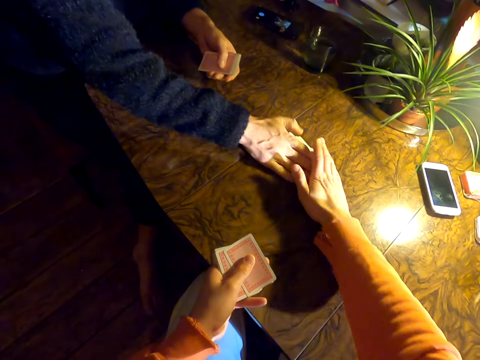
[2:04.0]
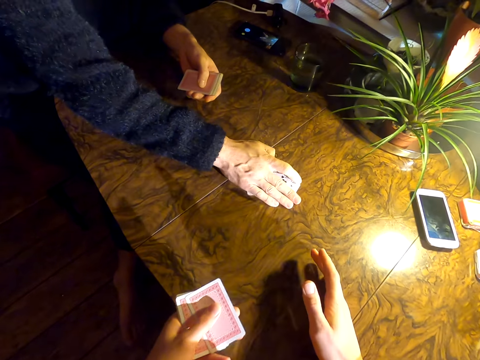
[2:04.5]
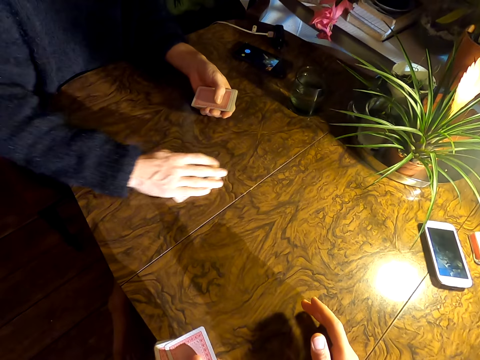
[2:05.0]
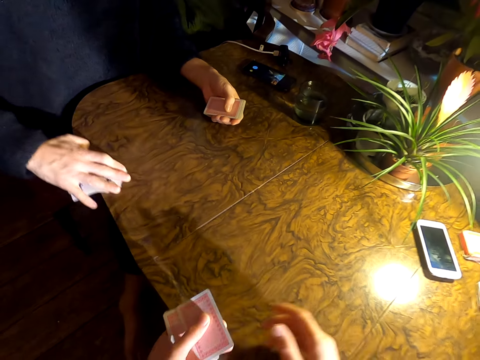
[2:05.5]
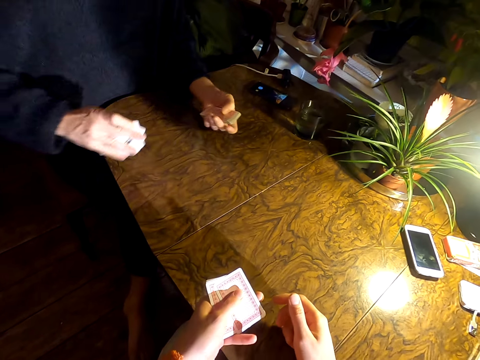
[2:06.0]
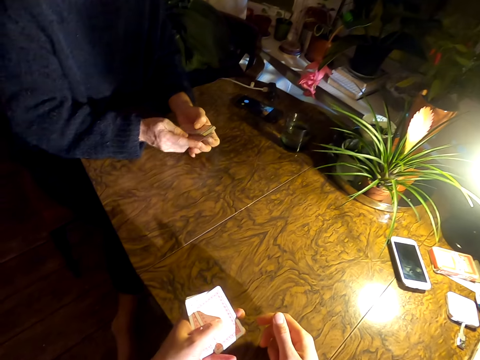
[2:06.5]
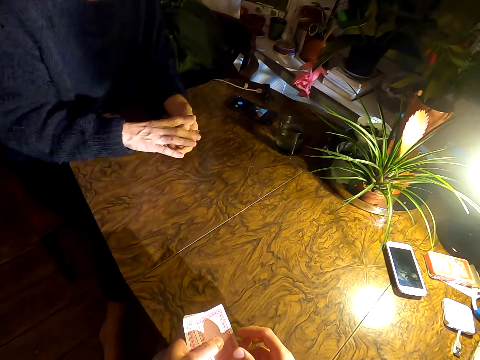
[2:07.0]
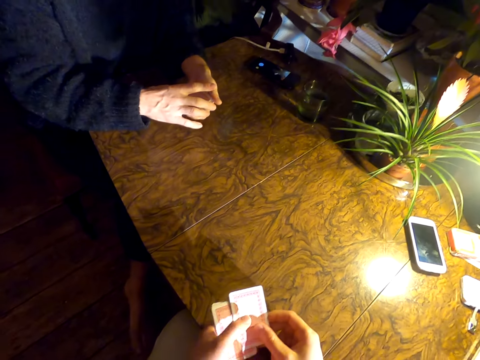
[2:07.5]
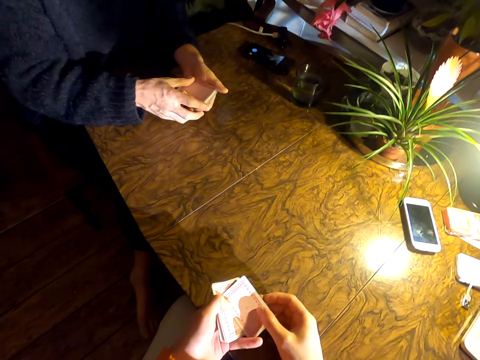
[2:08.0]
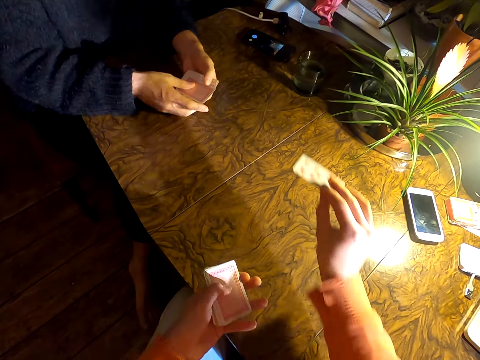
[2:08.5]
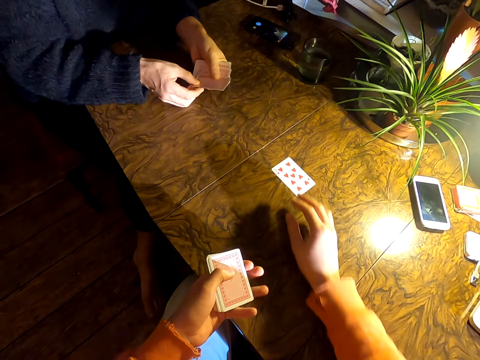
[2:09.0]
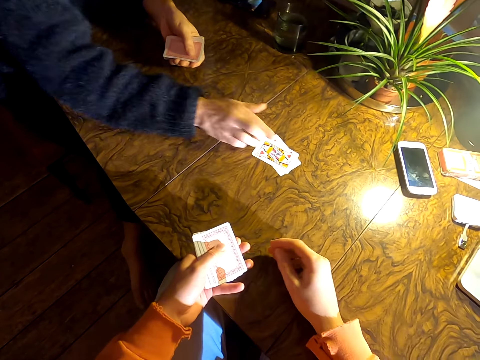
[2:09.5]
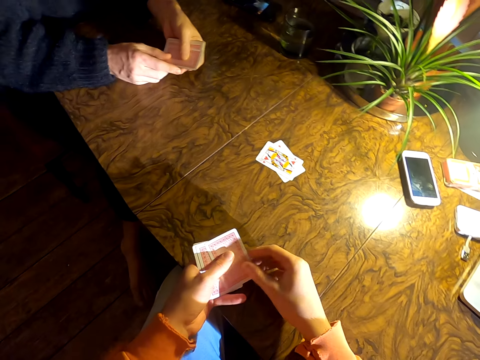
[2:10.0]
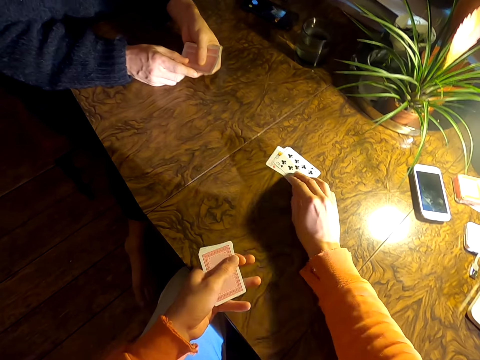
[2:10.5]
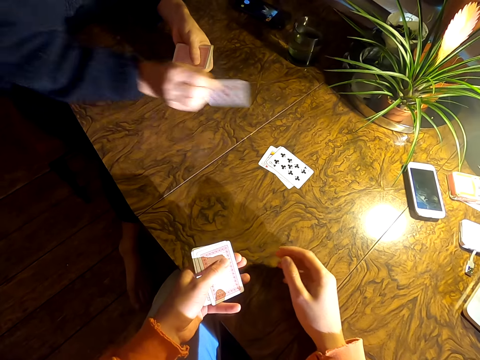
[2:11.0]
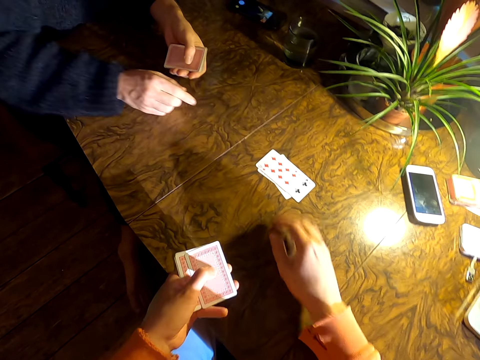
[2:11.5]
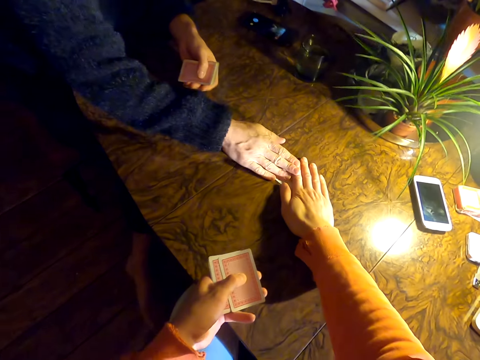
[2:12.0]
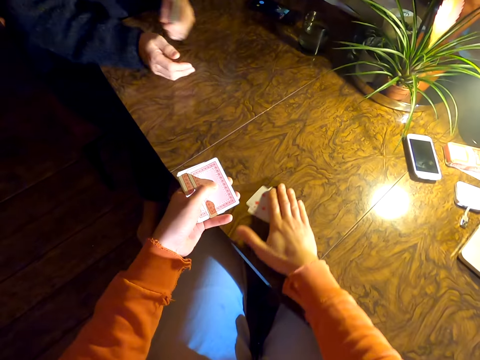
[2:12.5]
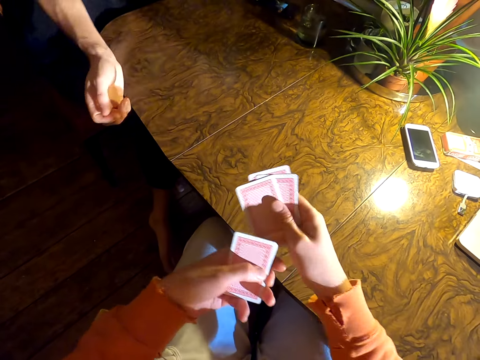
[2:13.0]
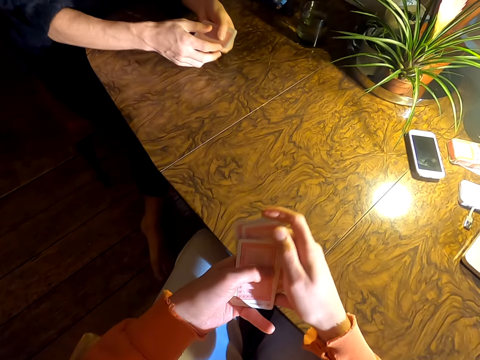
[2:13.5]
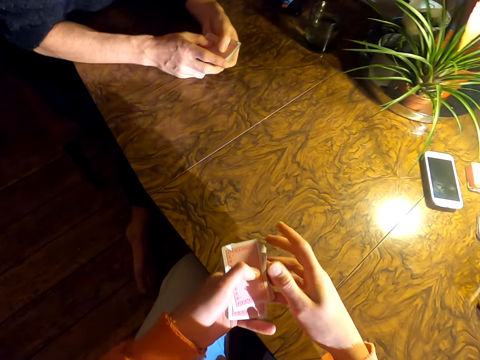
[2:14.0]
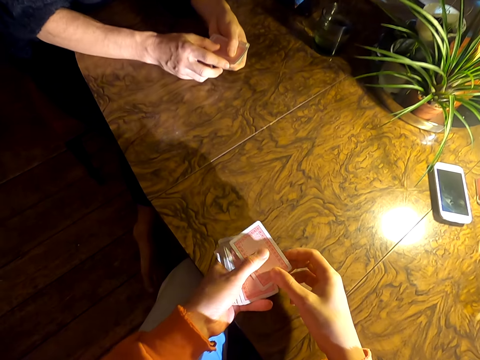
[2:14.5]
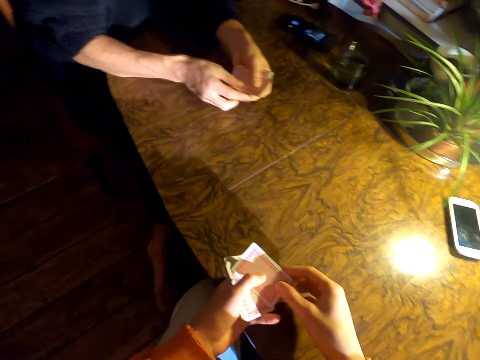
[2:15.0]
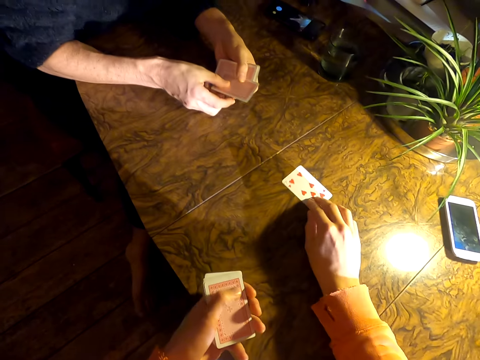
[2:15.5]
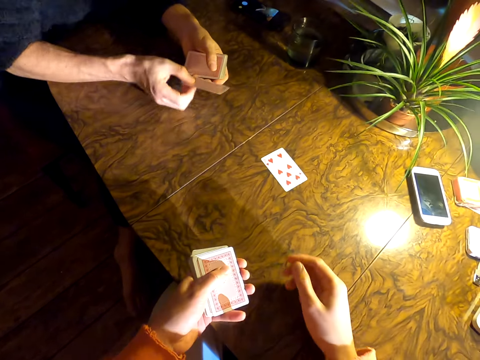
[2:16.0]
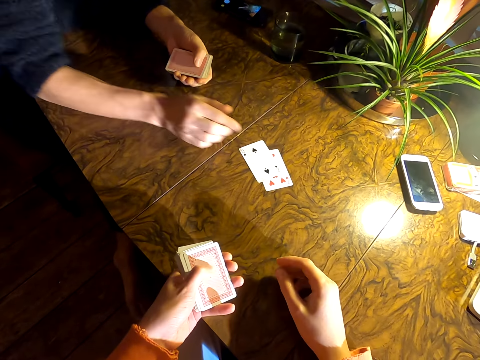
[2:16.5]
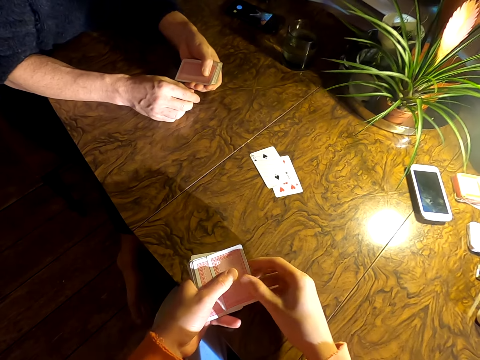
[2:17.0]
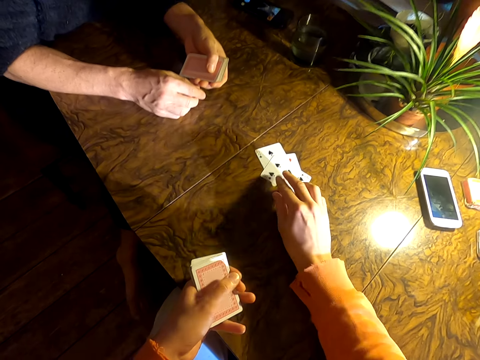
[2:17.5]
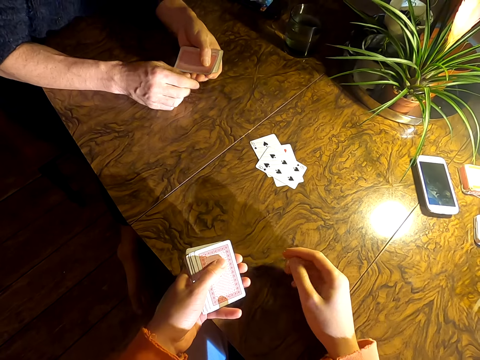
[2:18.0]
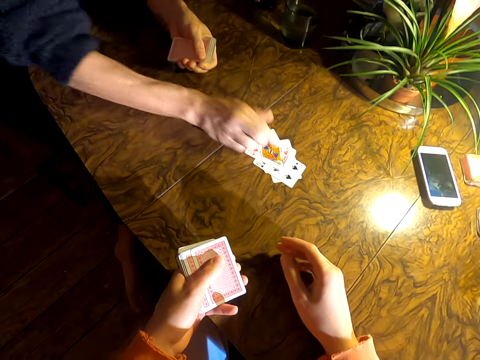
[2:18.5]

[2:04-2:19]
The man holds the cards. The camera wearer holds the cards with the man. He touches the man's hand. The man picks the cards, holds the cards with his left hand, and aligns the cards. The camera wearer plays cards with the man. He puts down a card. The man puts down a card. The camera wearer holds the cards with the man. He picks the cards. The man pulls a sleeve. The camera wearer aligns the cards. He holds the cards with his left hand. He plays cards with the man. He puts down a card. The man puts down a card. The camera wearer puts down a card.

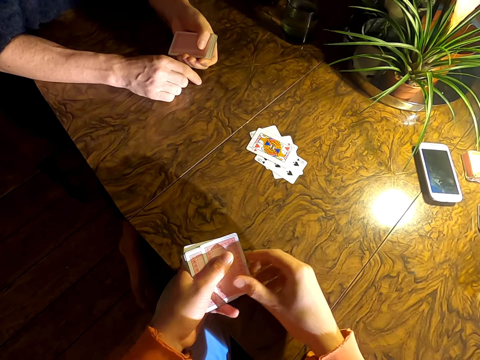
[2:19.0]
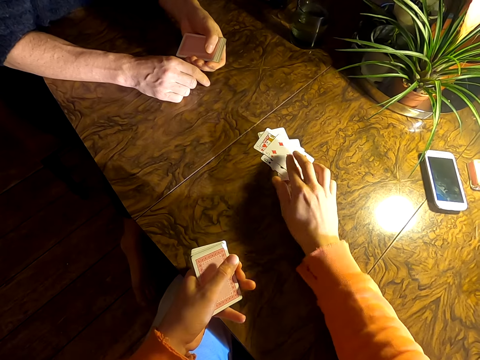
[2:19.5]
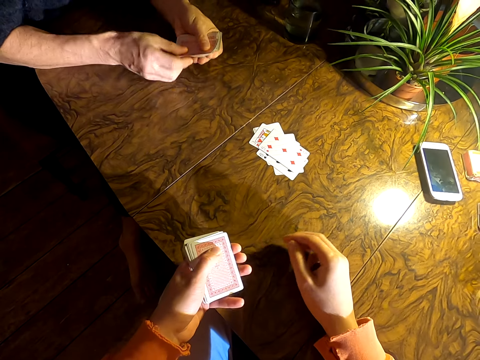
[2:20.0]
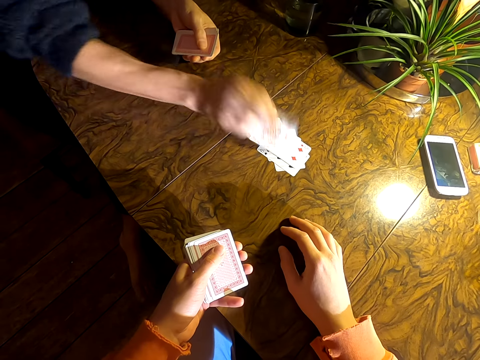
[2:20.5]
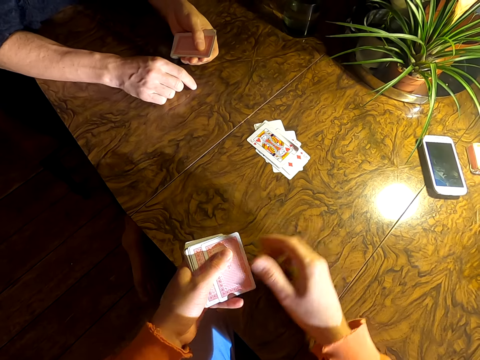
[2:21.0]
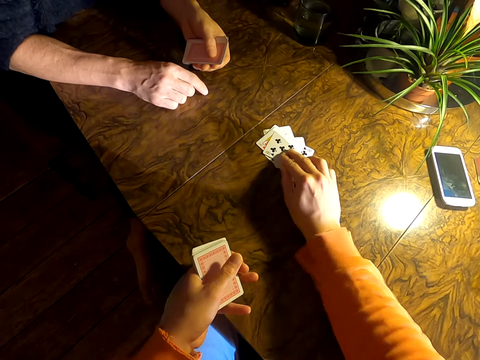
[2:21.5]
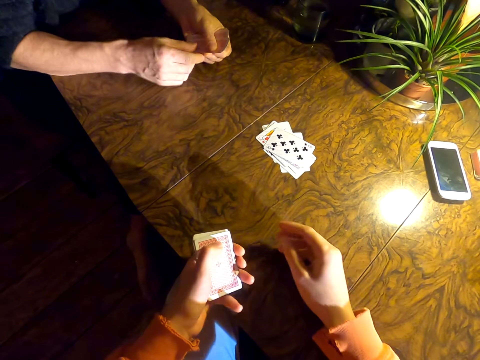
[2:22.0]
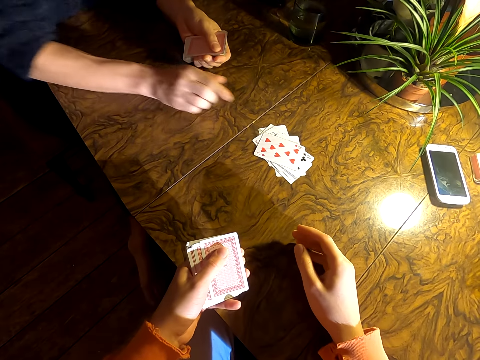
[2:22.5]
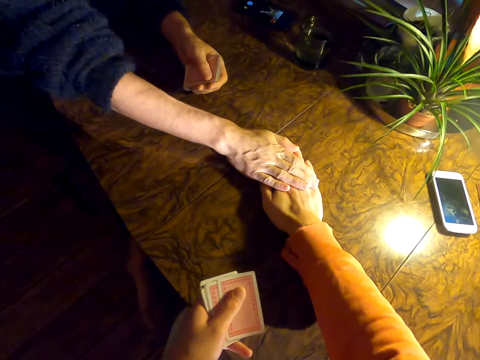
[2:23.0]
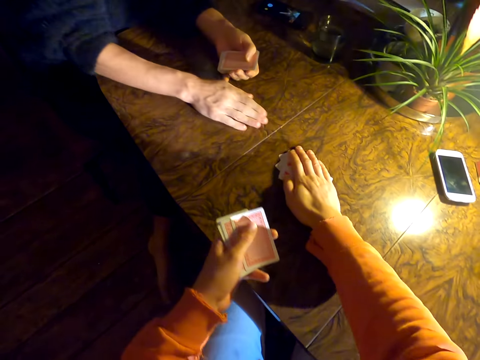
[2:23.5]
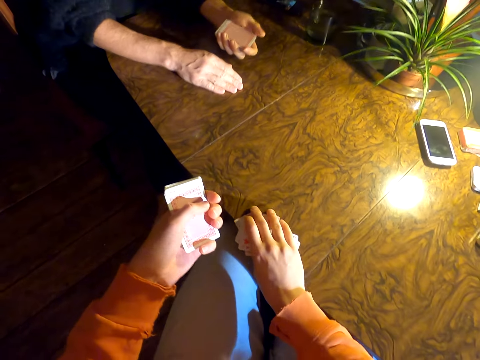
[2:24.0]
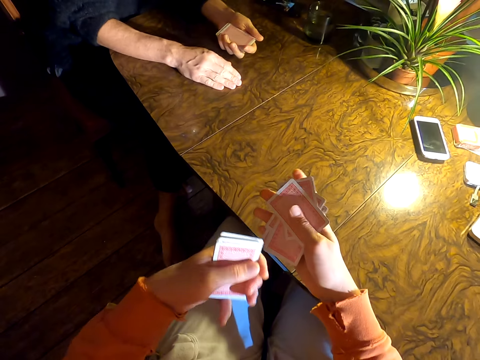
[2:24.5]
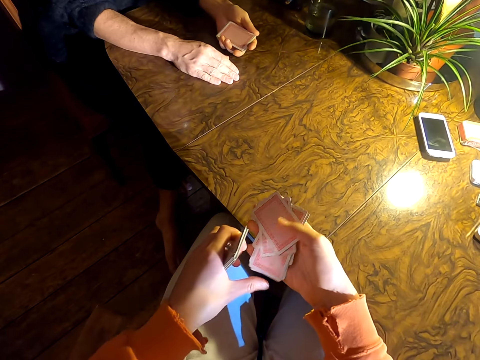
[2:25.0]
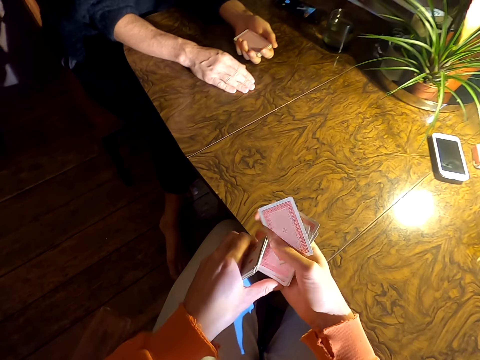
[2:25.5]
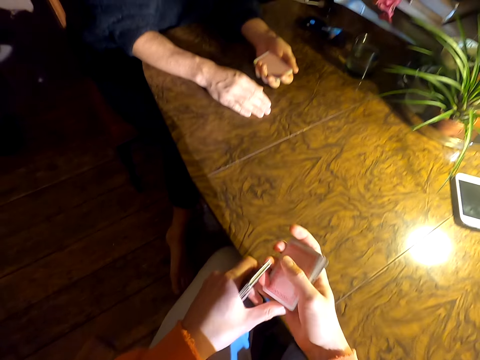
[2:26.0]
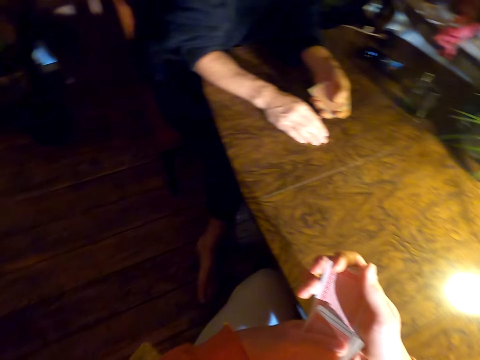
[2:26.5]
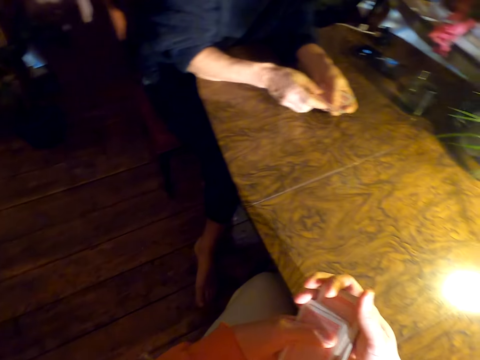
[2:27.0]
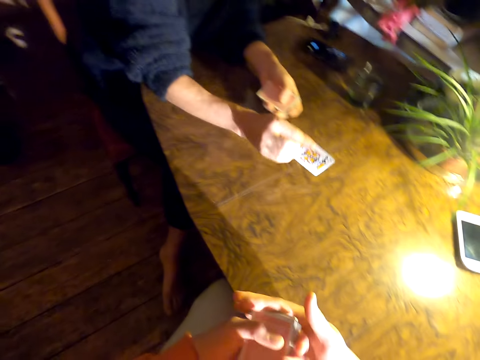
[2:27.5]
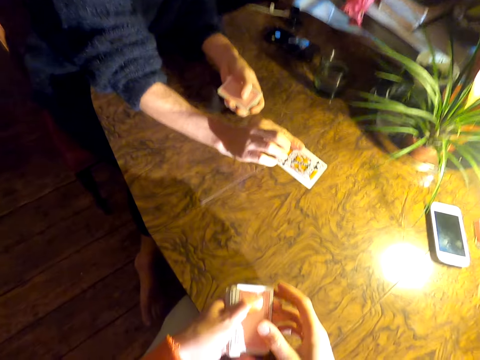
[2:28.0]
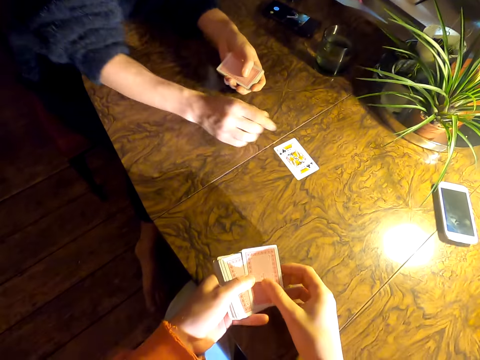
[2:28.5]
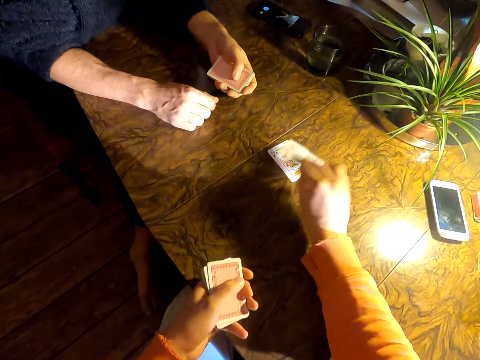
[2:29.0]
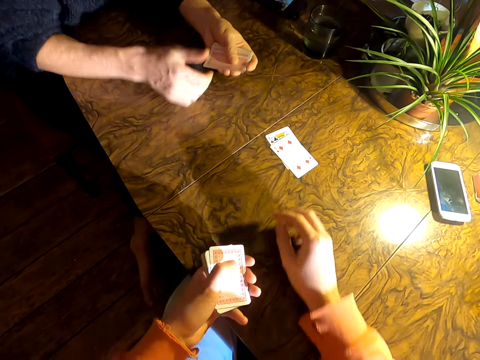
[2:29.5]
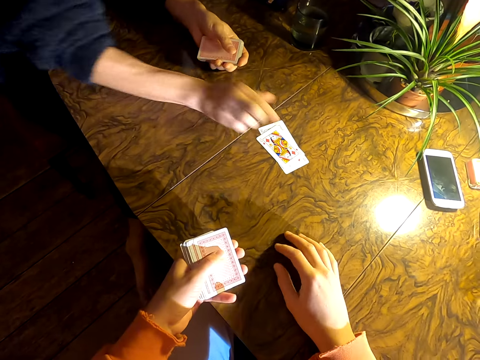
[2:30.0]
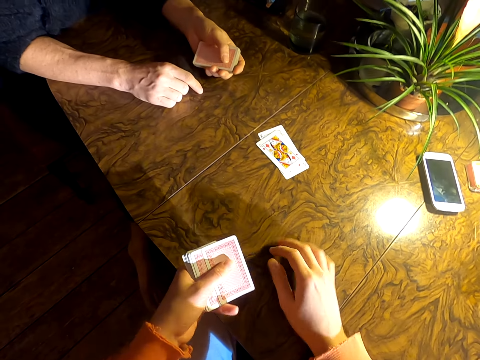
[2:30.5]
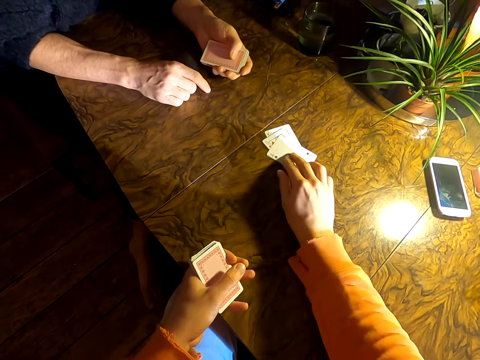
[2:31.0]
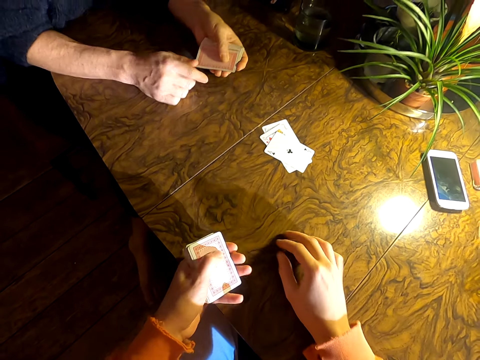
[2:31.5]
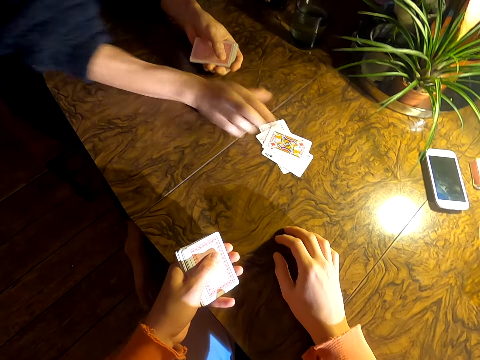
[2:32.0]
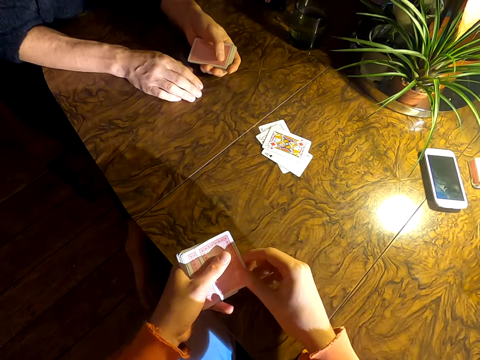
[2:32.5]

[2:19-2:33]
The man puts down a card. The camera wearer puts down a card. The man puts down a card. The camera wearer puts down a card. The man puts down a card. The camera wearer holds the cards with the man. He picks the cards, converses with the man, and aligns the cards. He holds the cards with his left hand. He plays cards with the man. He puts down a card. The man puts down a card. The camera wearer puts down a card.
